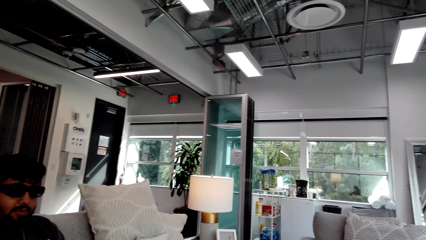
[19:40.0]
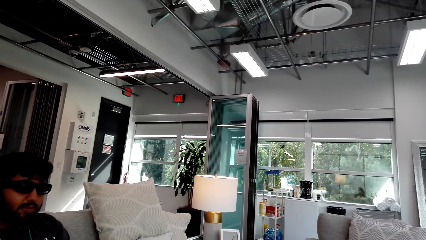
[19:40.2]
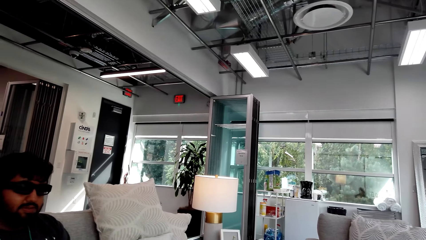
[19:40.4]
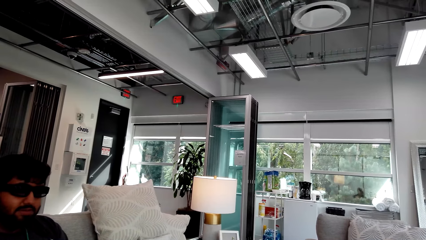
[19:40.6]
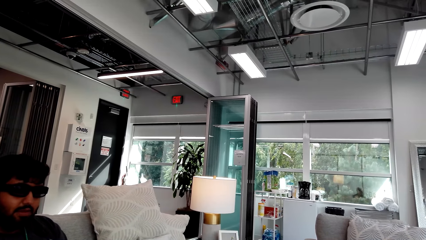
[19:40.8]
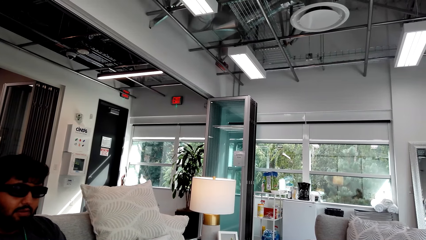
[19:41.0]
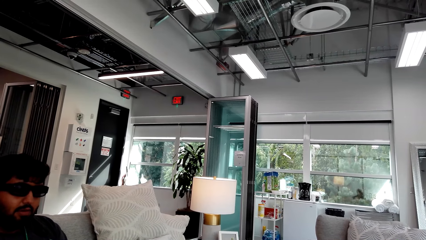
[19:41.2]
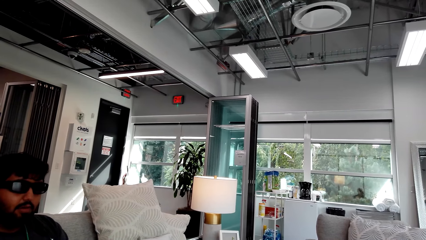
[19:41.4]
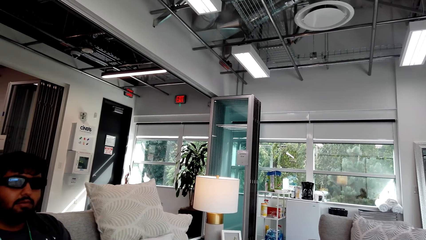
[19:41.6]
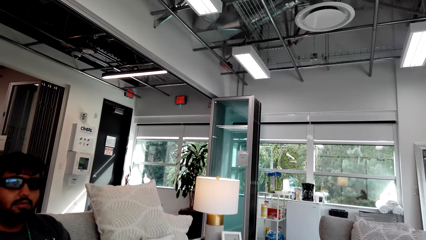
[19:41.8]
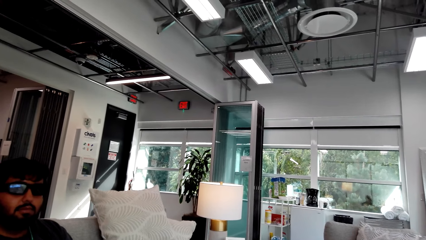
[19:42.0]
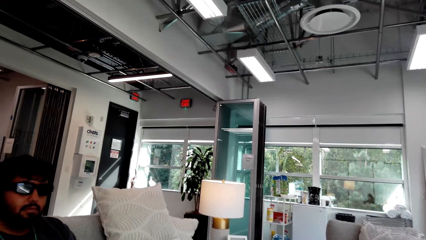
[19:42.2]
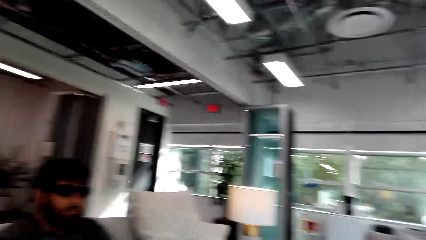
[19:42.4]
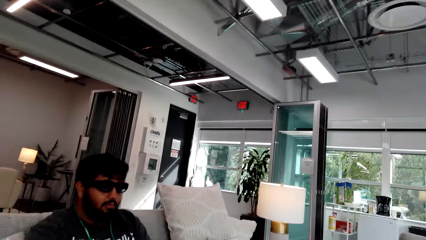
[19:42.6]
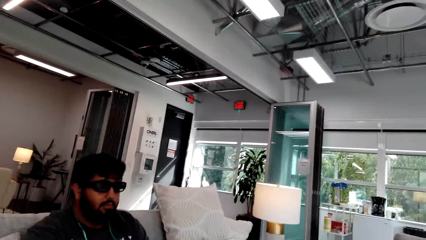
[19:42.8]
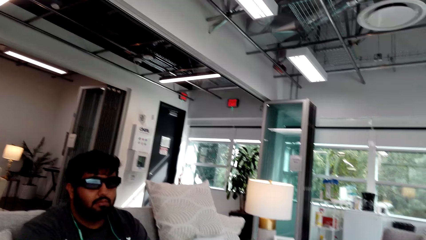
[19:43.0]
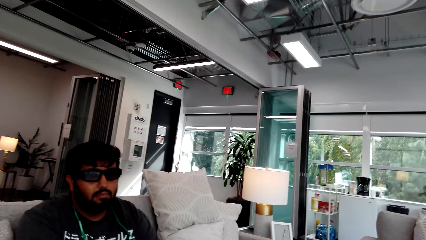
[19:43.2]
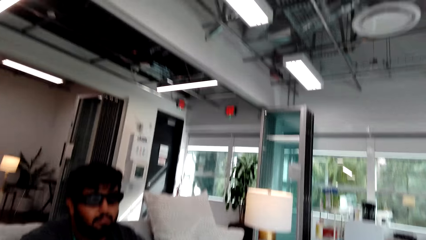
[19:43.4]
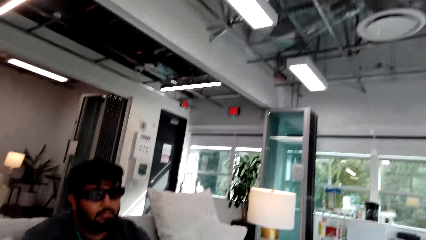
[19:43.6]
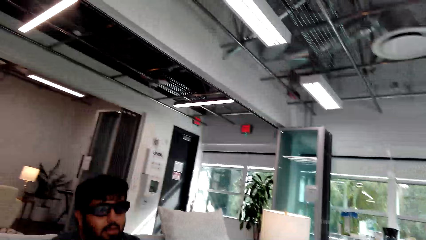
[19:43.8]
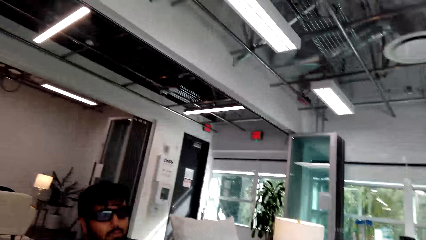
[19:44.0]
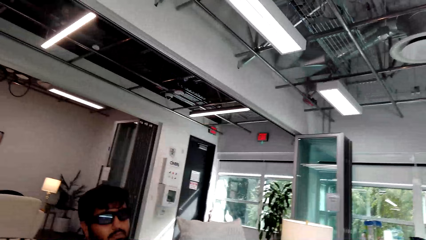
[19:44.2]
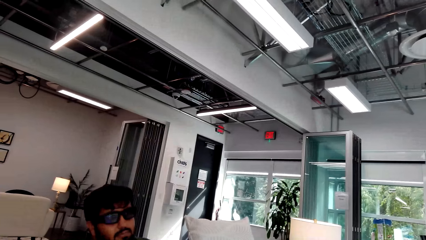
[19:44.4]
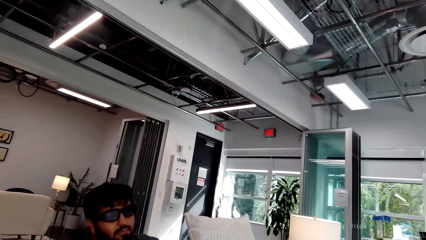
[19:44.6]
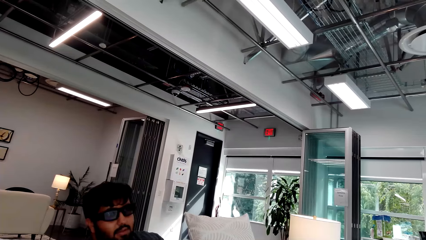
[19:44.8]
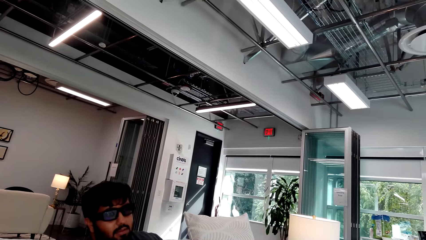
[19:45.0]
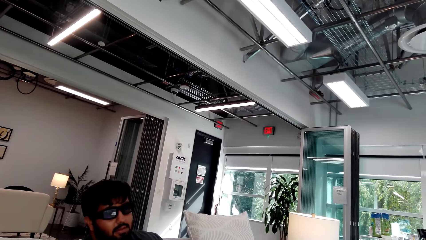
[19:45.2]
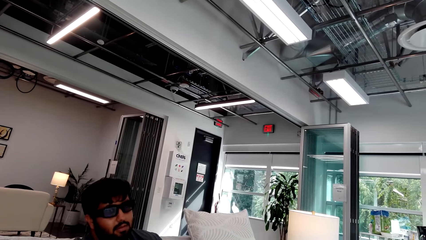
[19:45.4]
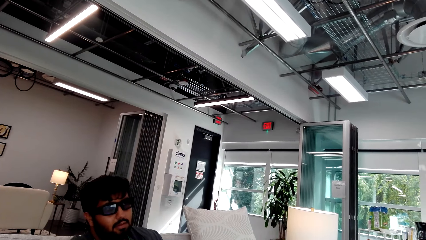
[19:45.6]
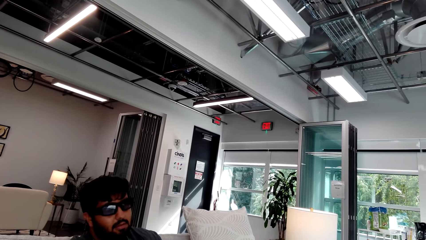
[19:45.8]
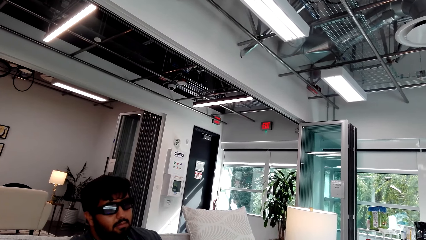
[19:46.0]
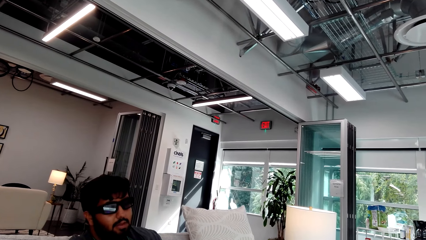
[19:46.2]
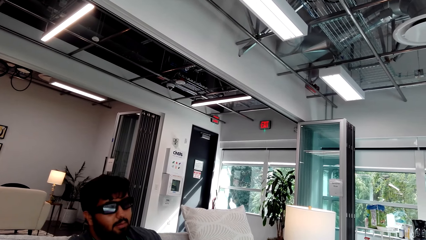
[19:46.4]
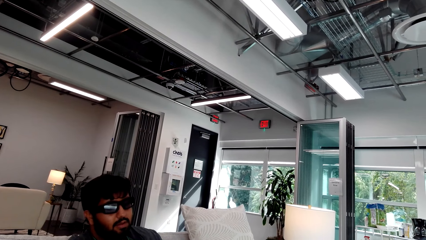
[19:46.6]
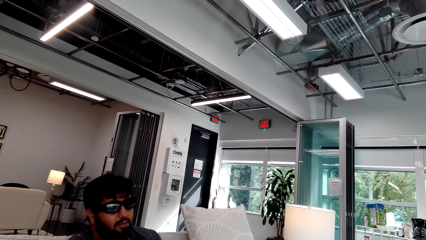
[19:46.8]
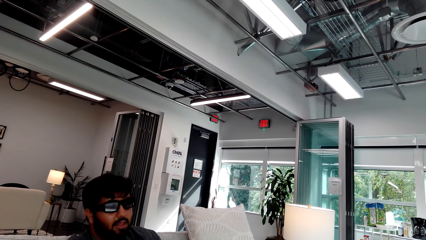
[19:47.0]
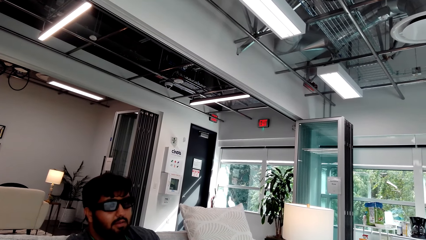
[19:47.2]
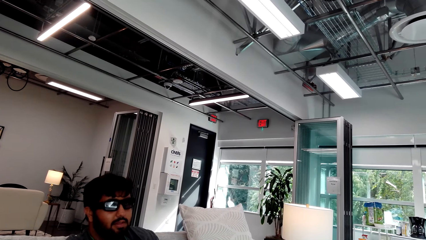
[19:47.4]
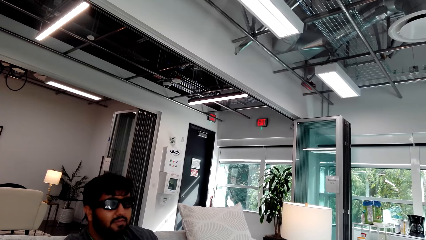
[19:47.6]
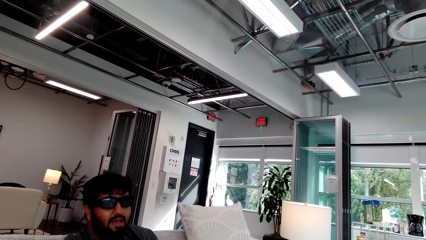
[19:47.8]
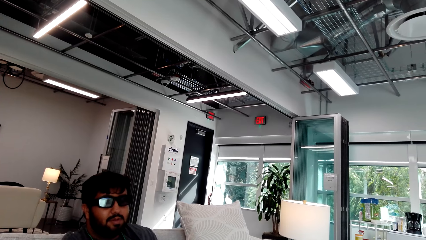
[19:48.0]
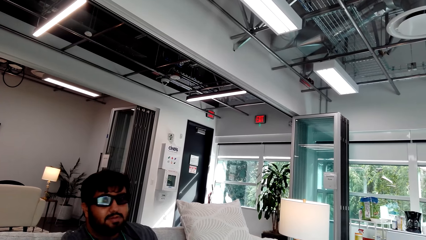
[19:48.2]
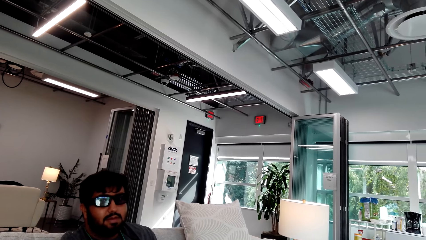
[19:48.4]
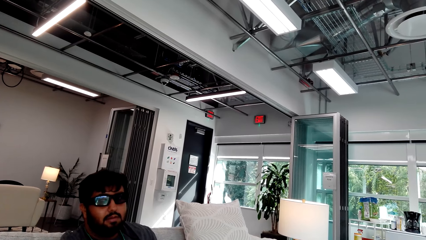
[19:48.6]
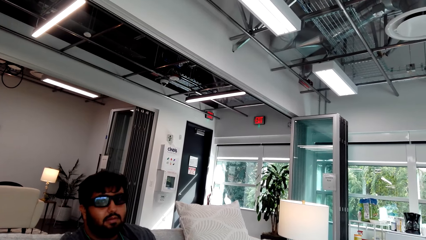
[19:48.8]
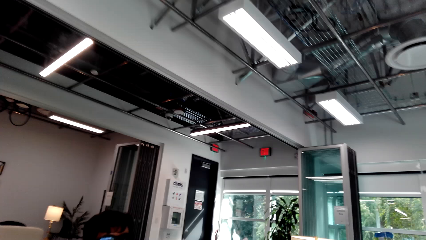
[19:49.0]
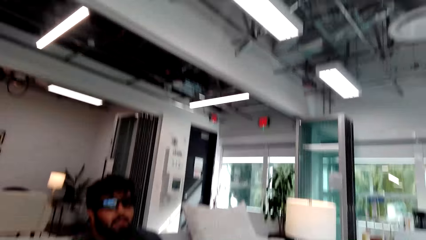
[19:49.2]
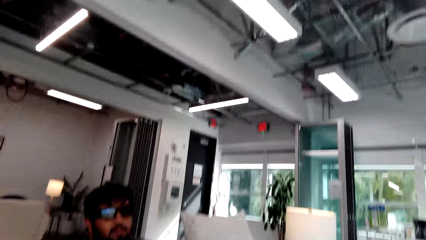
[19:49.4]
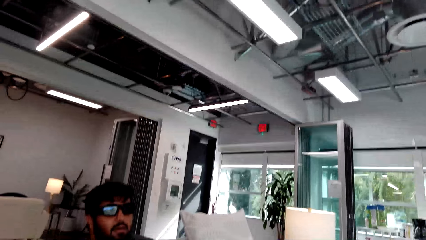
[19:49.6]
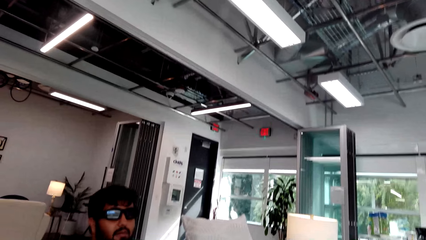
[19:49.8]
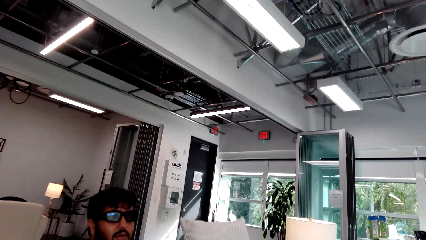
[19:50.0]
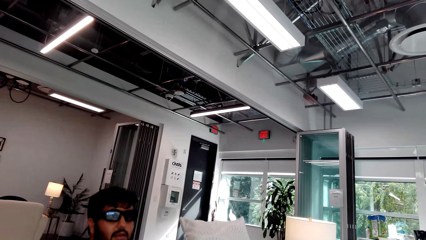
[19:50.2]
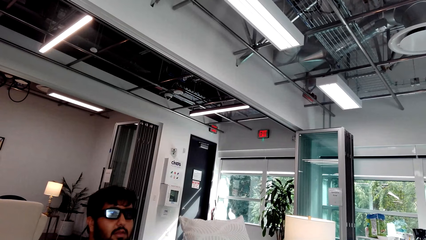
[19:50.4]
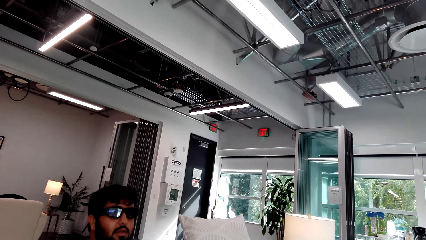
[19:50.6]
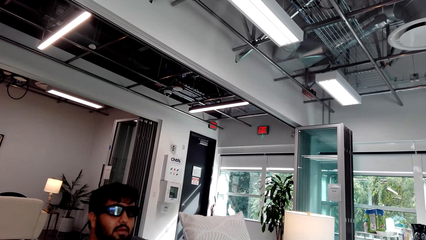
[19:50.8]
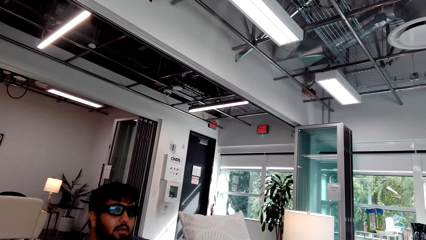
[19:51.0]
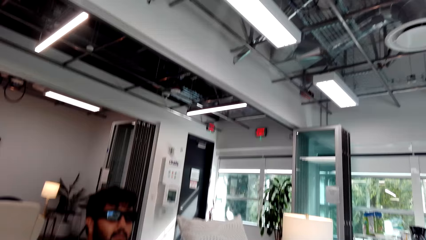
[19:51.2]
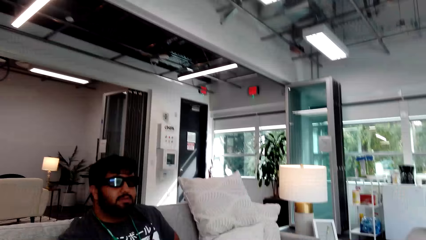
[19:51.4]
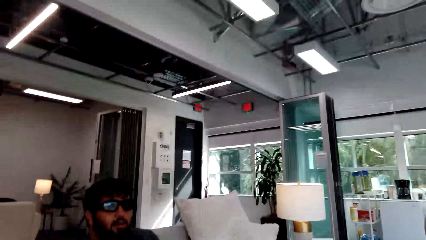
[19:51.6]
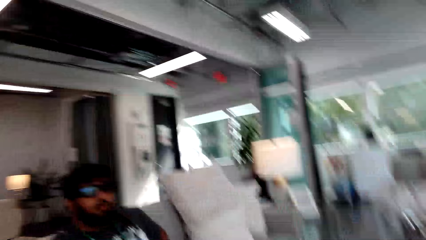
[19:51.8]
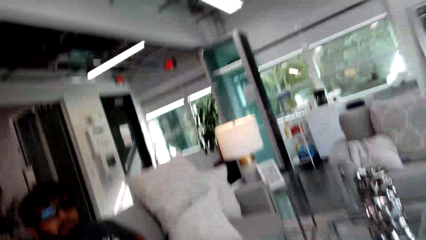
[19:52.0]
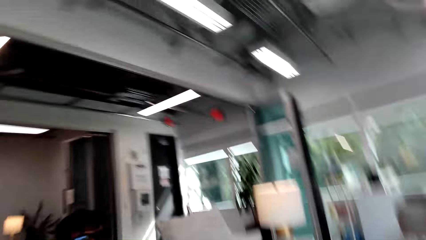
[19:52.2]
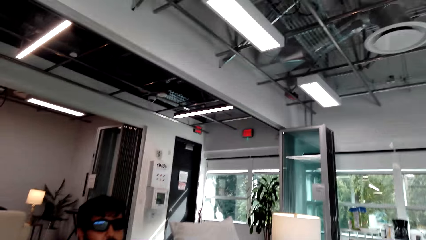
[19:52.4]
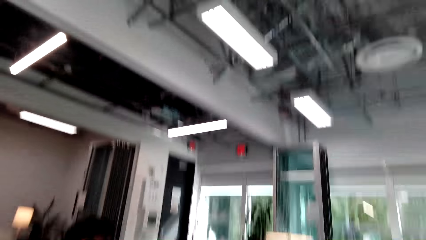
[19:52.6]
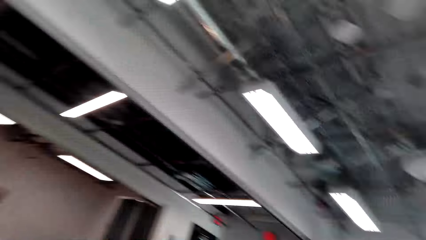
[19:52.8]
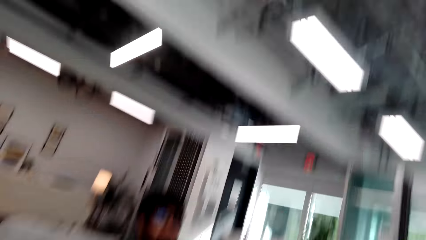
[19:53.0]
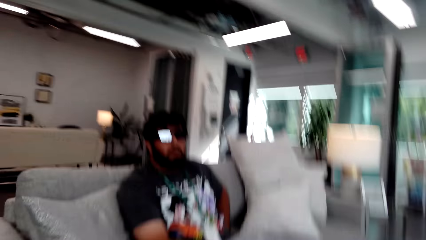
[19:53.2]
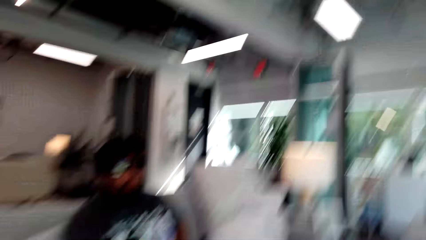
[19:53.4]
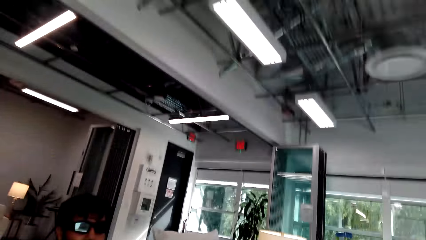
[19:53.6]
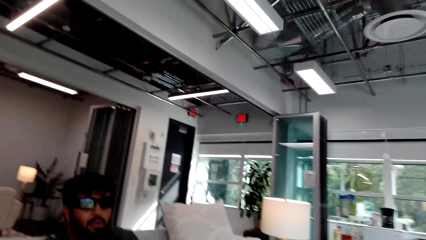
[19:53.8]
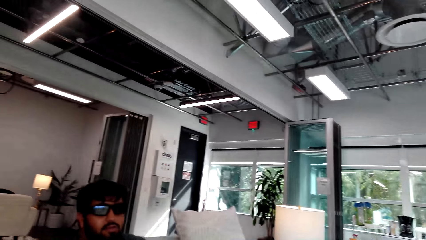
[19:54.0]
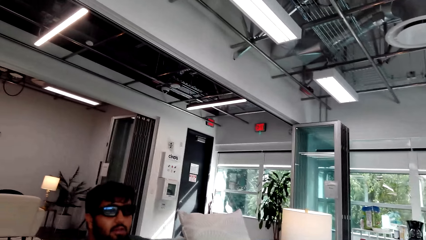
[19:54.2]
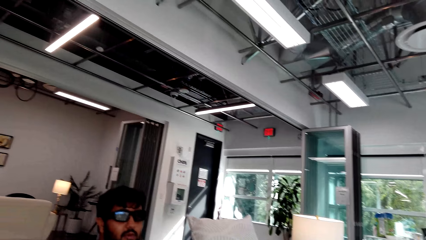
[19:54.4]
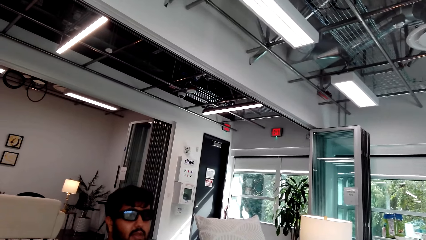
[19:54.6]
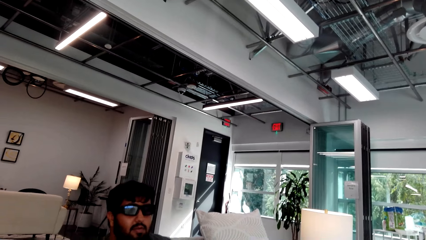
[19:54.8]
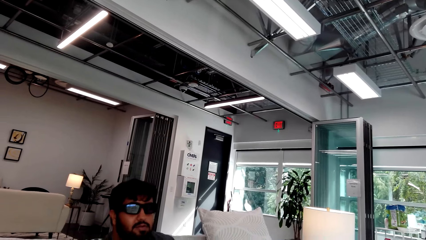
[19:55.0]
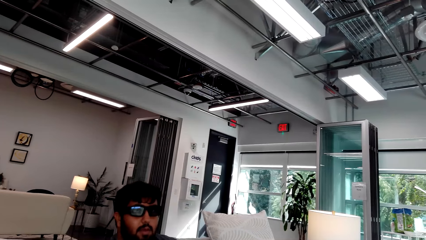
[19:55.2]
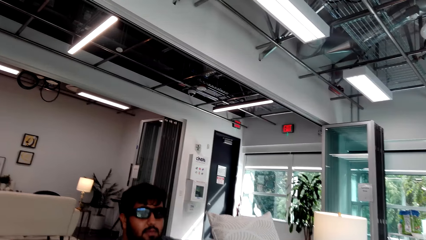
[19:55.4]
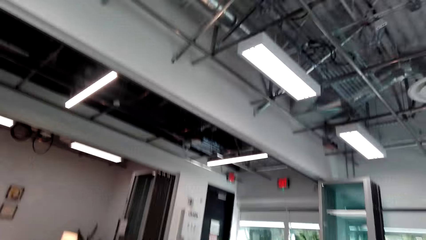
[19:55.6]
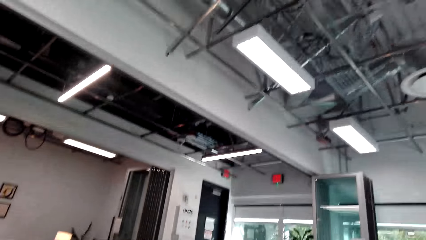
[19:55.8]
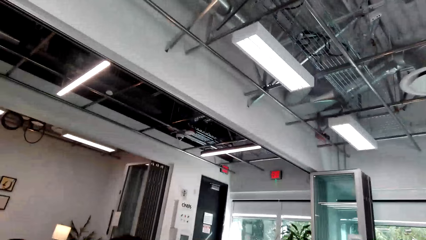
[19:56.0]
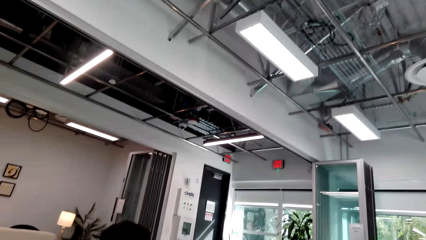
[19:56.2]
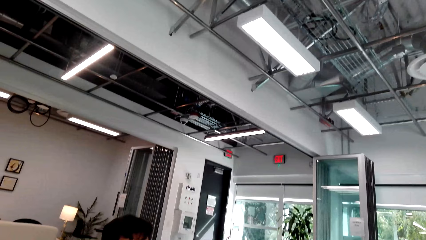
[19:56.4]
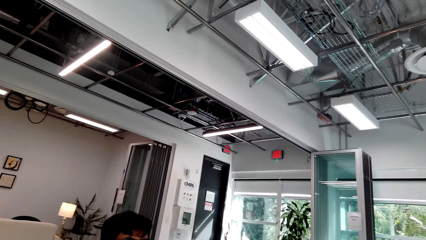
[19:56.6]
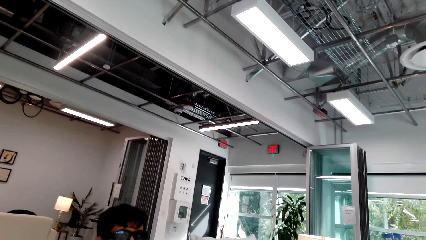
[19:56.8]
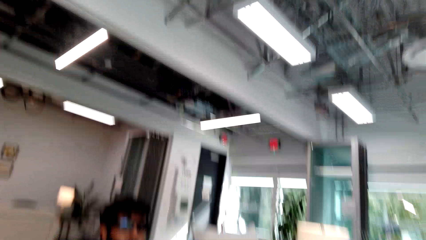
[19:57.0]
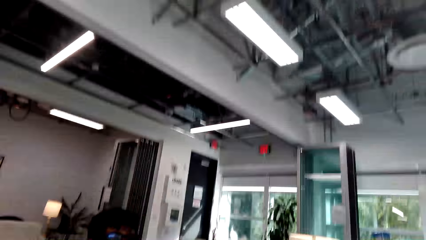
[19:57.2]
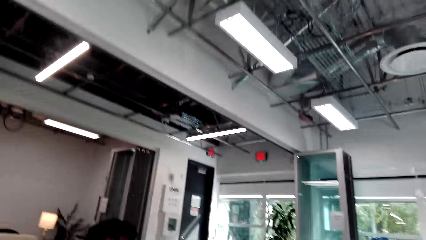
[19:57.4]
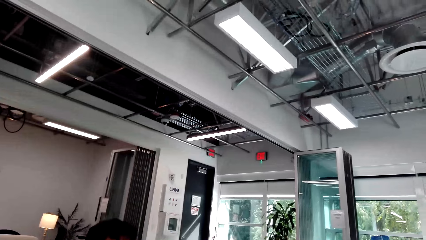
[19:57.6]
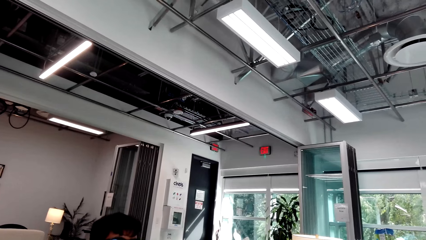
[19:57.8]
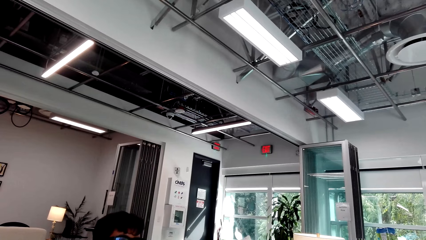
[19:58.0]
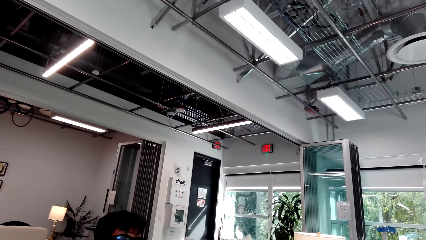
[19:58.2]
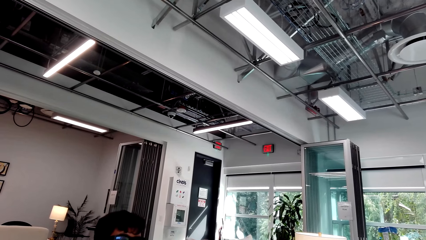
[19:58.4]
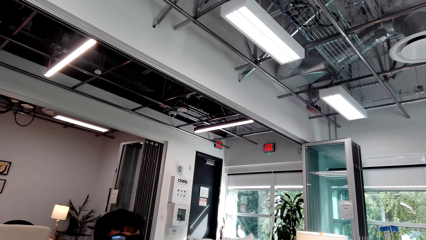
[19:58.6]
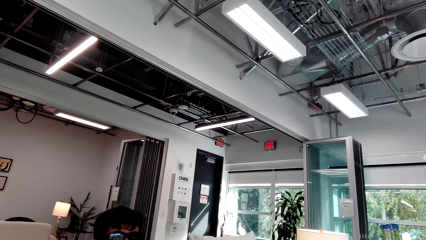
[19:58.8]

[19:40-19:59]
A man converses with the camera wearer. The camera wearer converses with the man. They look around. The man converses with the camera wearer. The camera wearer looks around.
